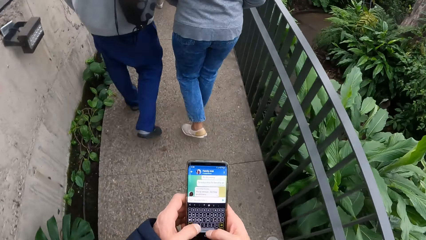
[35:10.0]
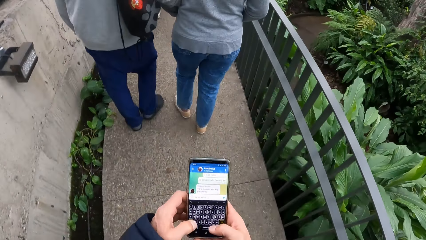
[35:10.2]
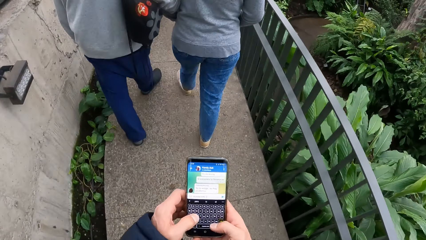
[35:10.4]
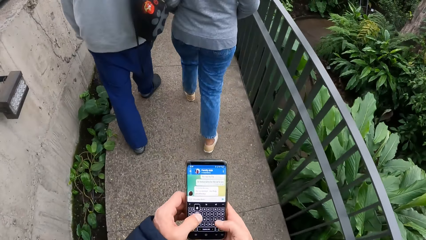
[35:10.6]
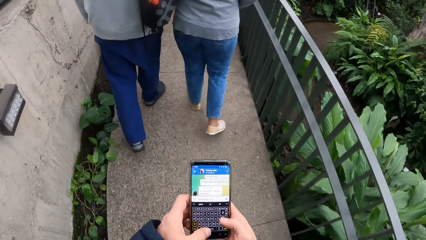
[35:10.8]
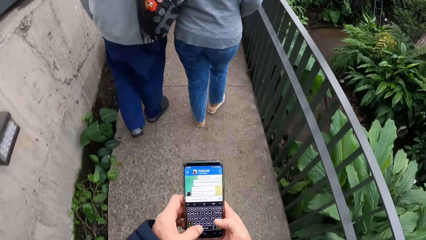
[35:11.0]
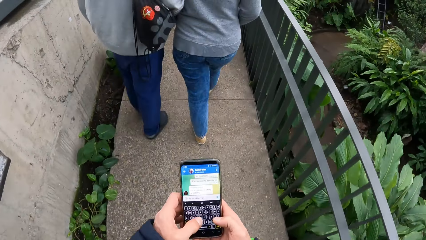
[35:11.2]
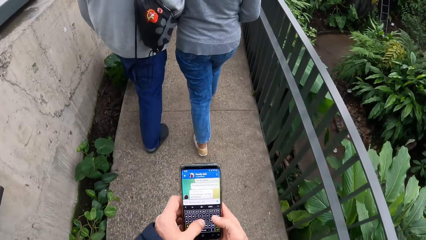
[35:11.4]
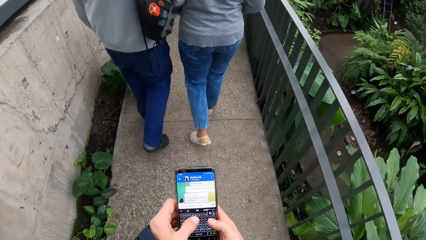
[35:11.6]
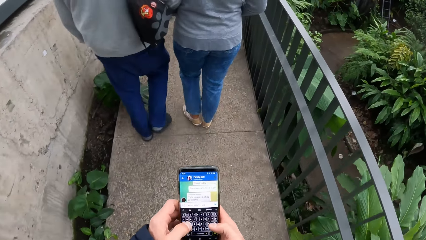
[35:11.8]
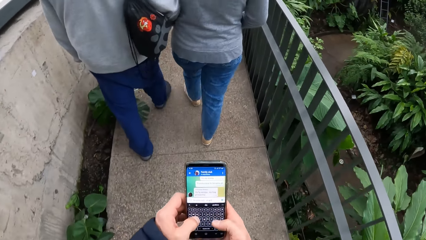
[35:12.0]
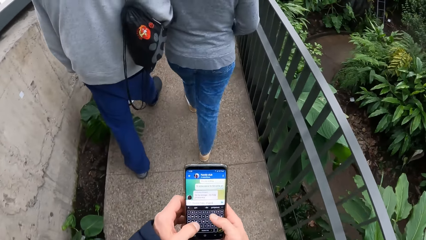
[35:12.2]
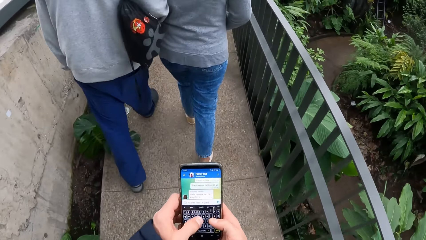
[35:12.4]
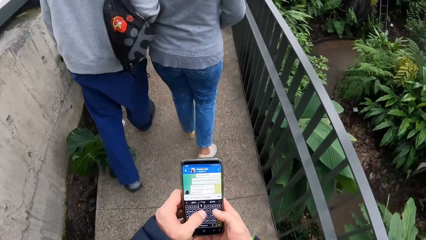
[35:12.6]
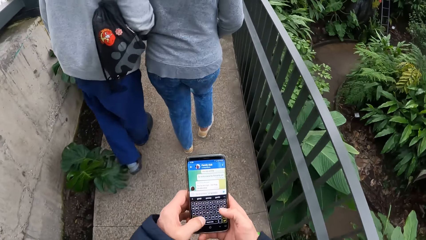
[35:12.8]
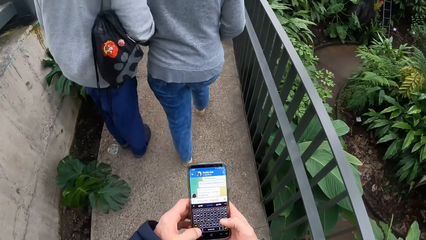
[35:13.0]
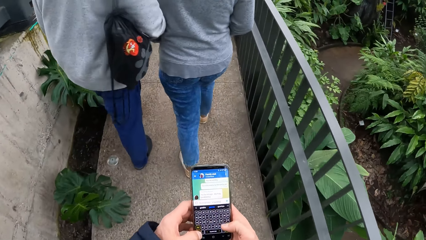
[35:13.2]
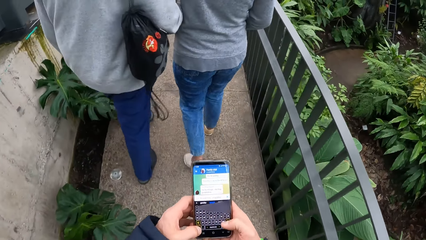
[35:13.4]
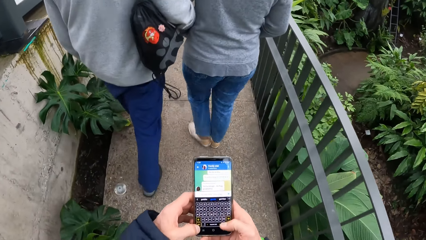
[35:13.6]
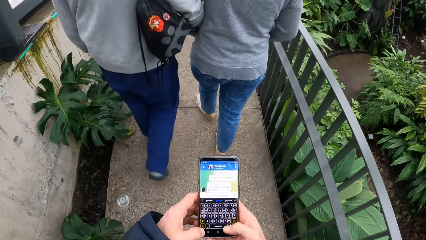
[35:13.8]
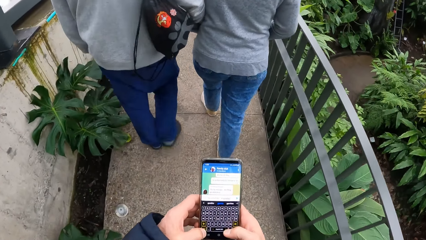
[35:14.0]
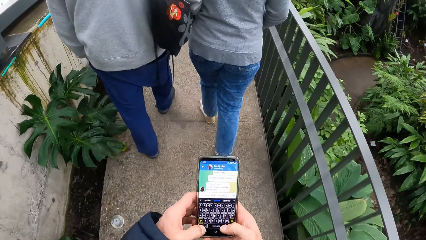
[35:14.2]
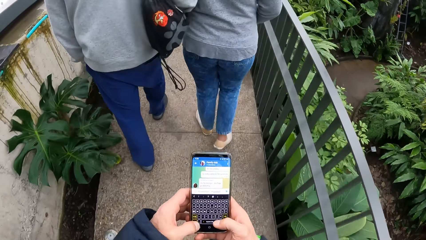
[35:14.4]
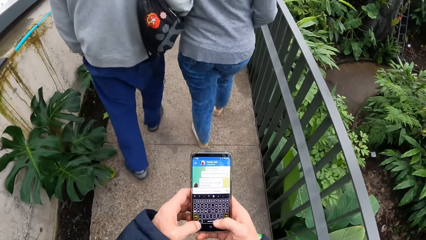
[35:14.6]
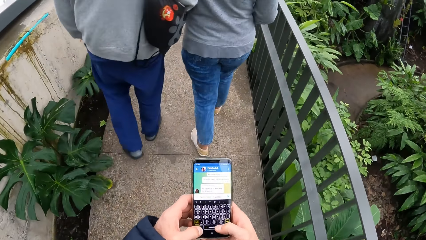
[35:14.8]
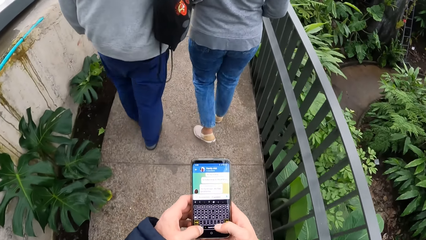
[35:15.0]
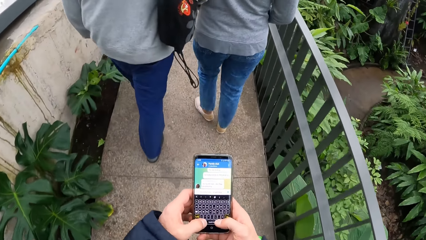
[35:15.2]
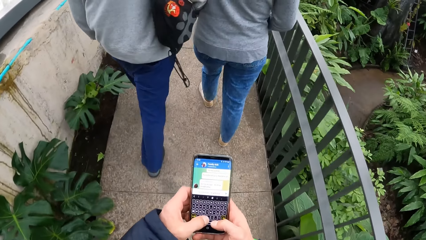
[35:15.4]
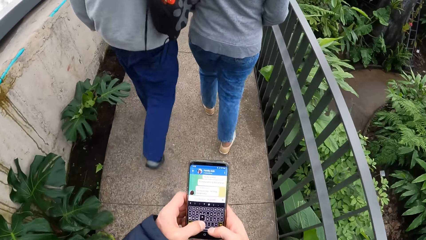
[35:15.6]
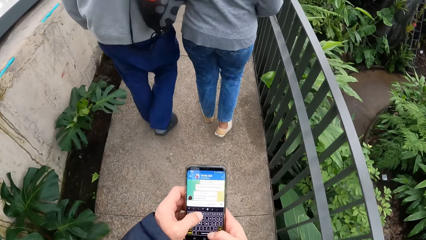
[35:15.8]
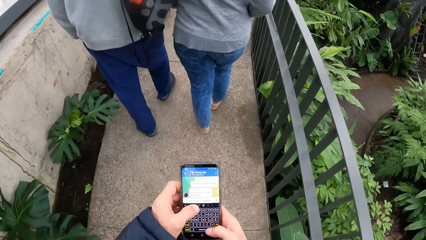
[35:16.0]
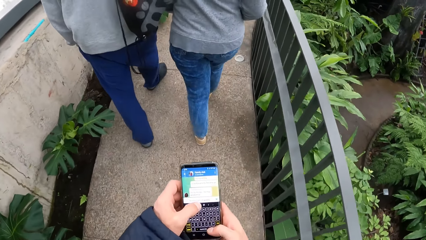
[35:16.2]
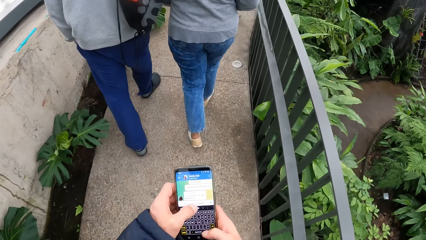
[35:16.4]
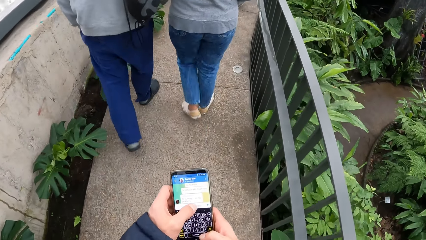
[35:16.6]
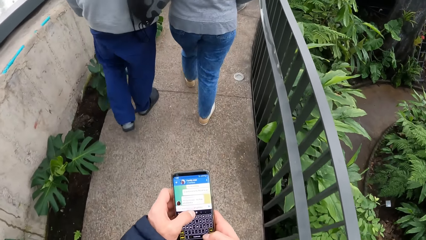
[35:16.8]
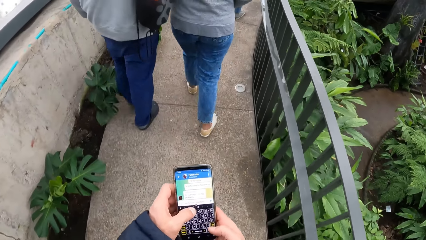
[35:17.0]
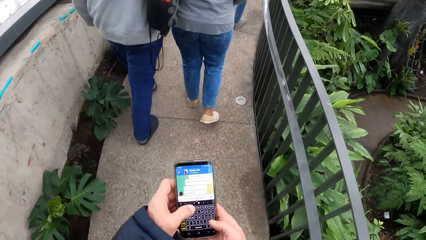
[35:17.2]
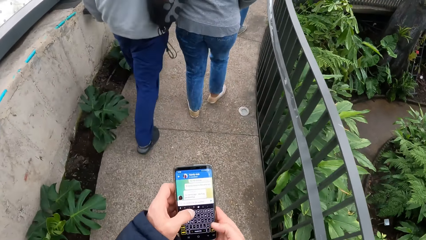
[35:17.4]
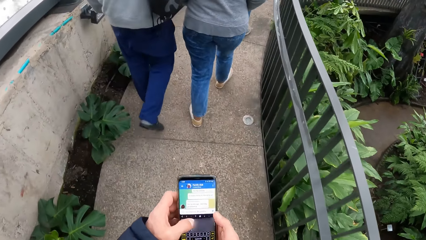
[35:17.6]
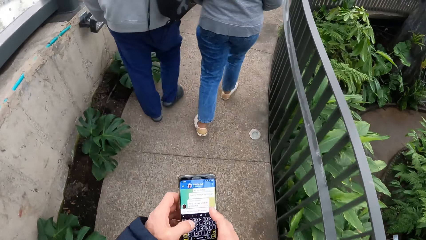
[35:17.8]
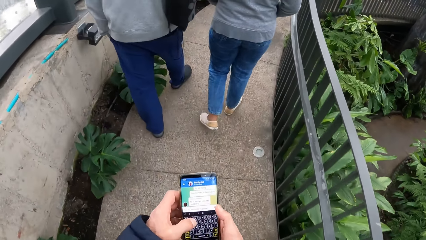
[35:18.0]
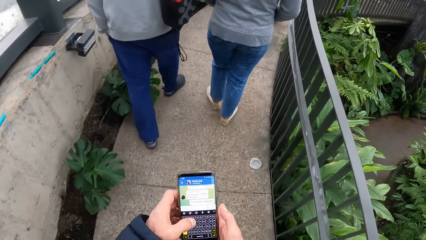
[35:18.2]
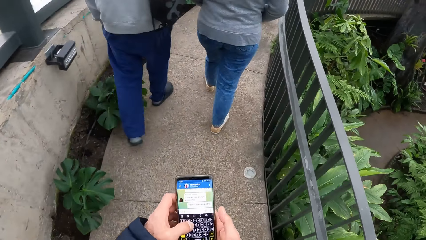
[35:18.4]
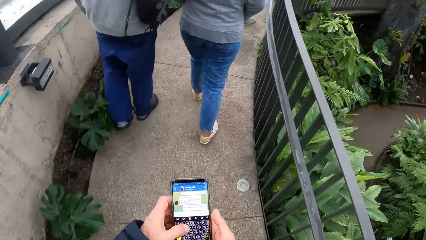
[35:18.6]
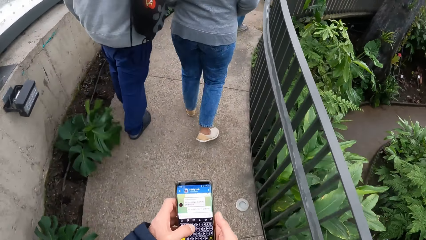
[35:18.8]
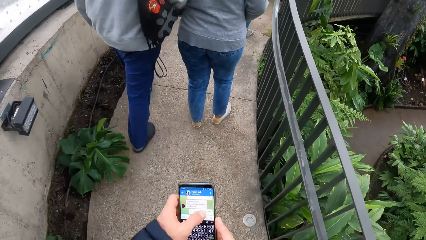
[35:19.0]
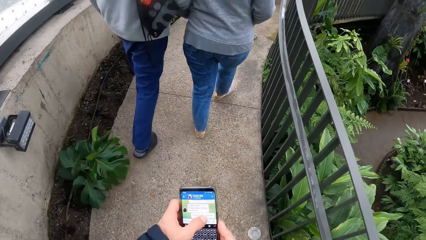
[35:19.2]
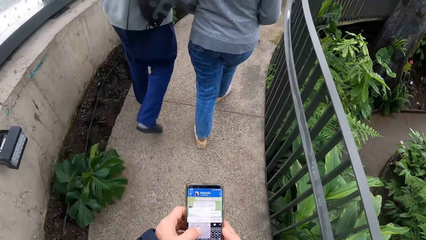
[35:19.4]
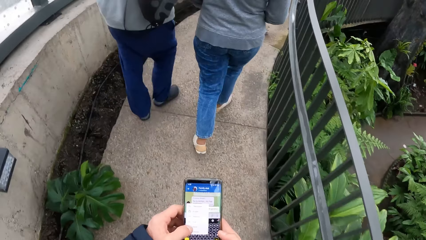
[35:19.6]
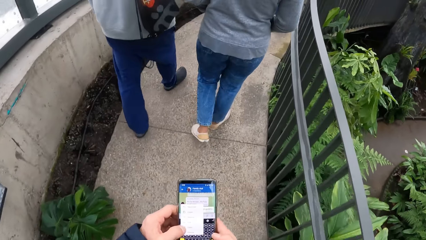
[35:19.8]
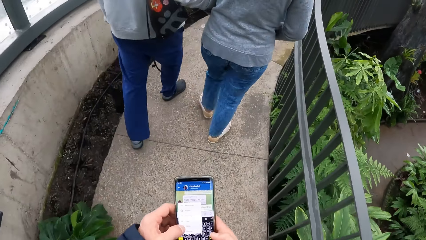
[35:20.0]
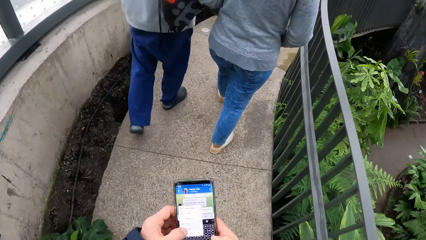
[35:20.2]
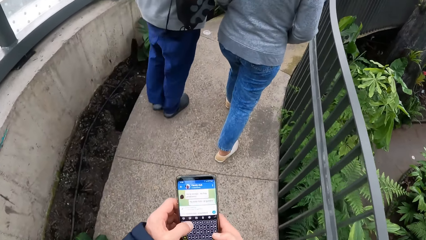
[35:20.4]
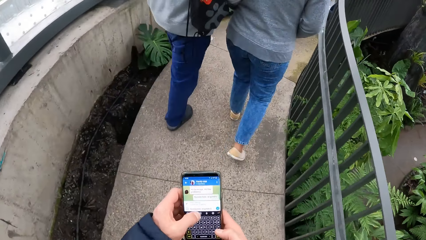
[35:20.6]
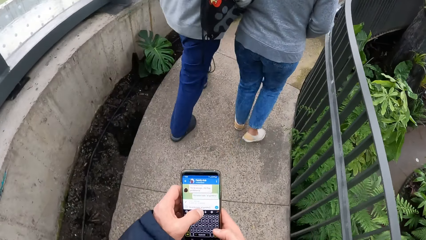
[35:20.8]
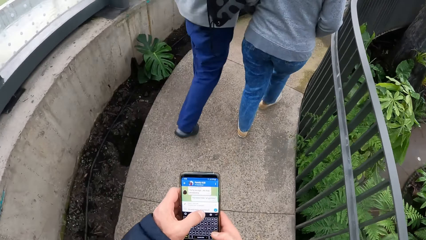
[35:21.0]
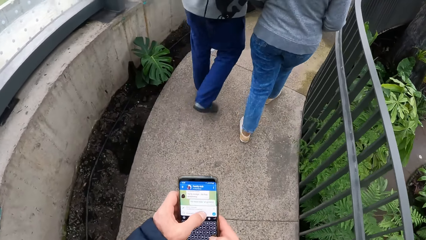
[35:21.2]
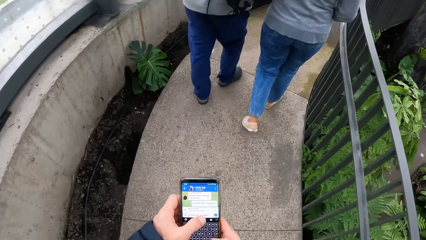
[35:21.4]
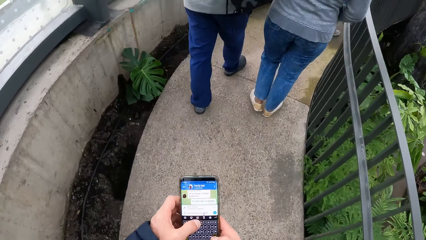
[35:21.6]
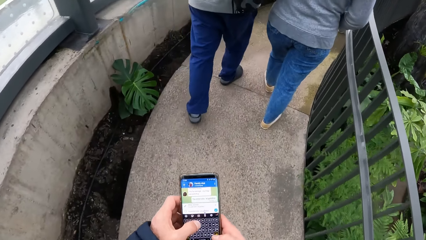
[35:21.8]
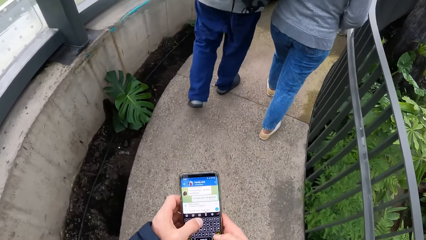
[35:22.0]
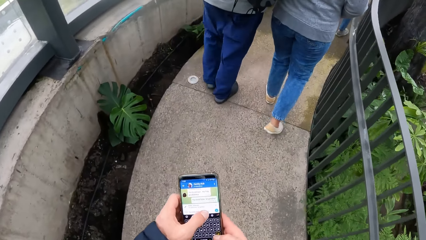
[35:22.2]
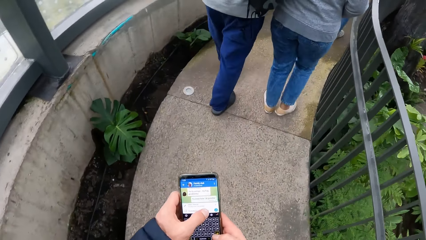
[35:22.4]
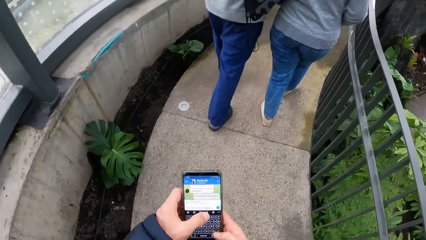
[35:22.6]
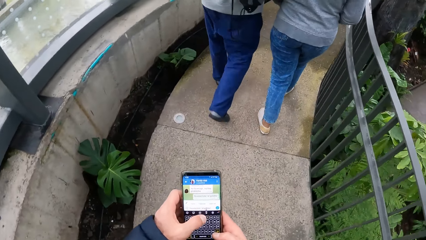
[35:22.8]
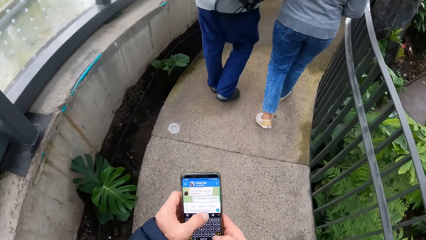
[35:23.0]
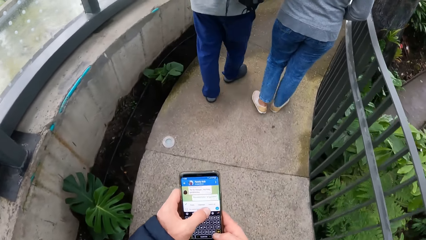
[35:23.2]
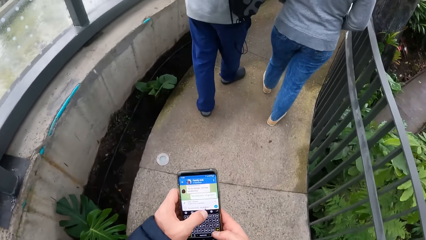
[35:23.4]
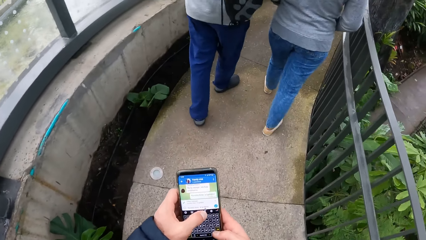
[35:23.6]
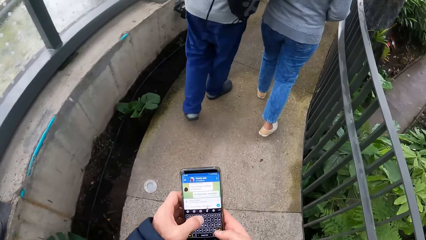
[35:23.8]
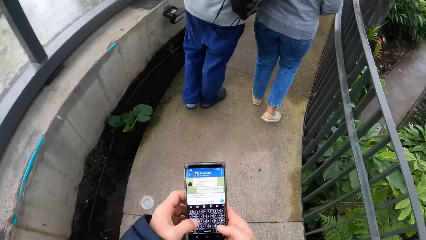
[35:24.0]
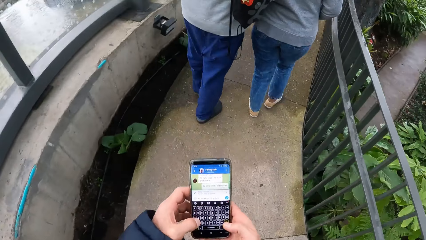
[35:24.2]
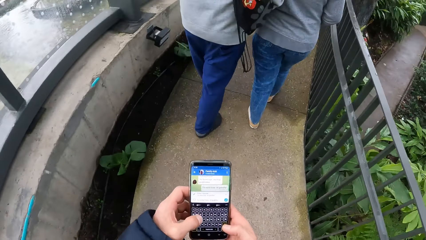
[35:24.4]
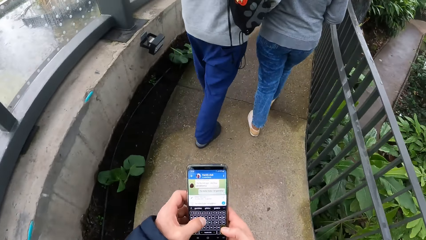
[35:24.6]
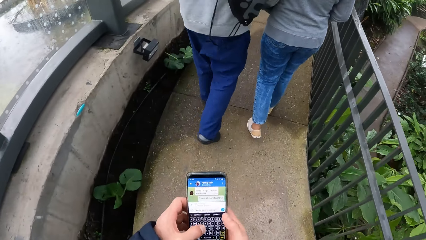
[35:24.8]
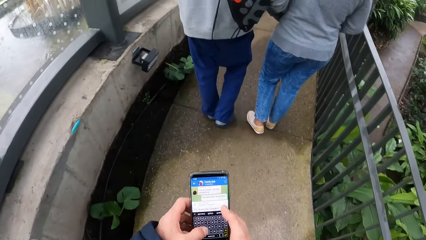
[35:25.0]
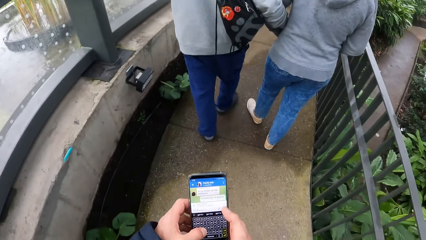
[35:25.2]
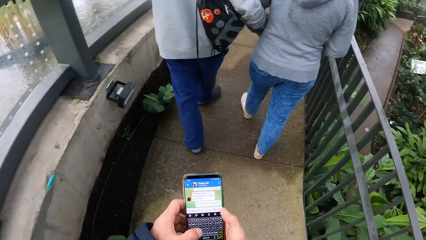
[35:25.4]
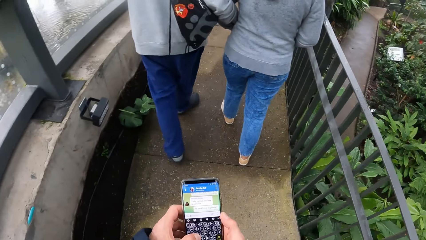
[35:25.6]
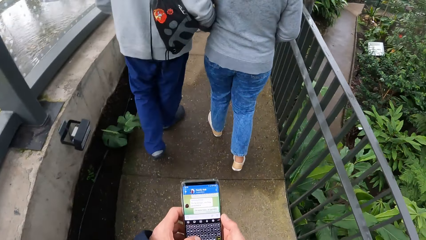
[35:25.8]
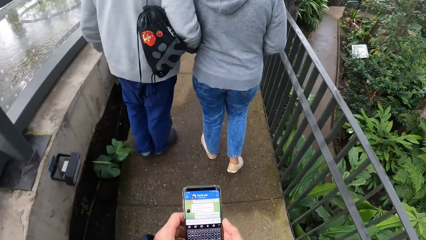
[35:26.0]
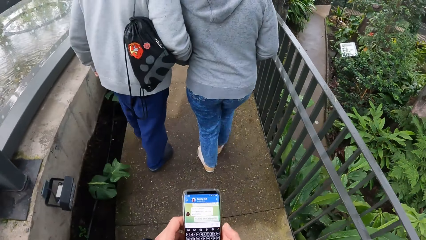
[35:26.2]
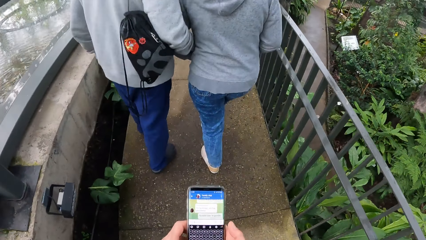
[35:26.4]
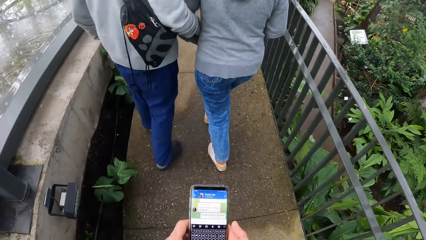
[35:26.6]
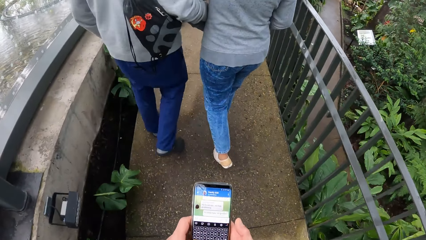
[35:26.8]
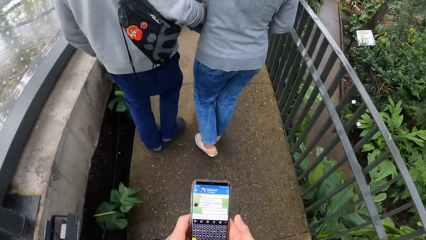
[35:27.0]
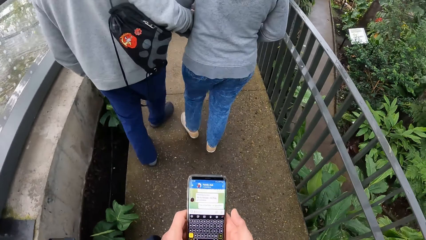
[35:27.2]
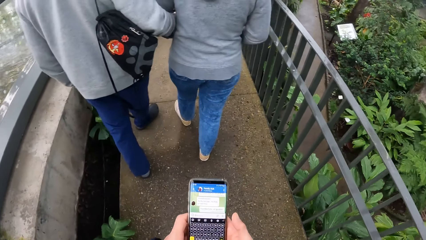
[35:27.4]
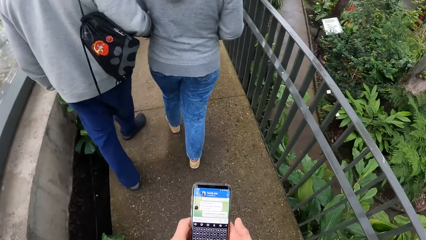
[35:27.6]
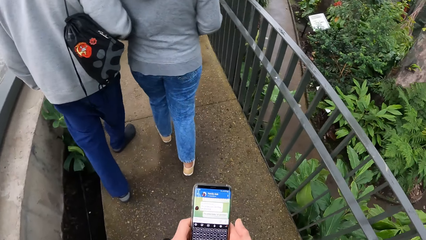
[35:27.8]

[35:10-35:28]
The man brushes the trouser on a plant. He brushes the trouser on a plant repeatedly.
